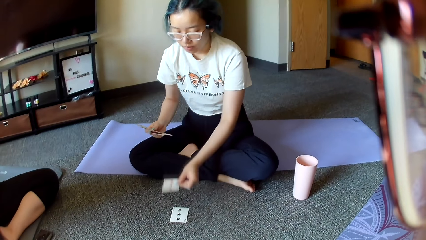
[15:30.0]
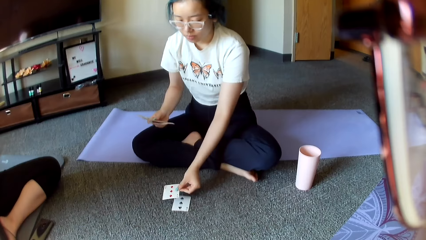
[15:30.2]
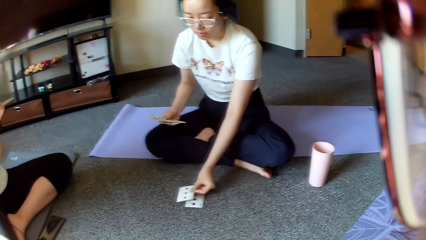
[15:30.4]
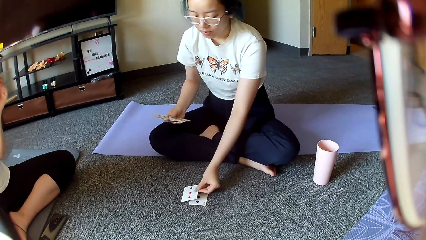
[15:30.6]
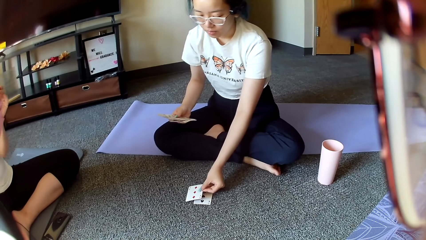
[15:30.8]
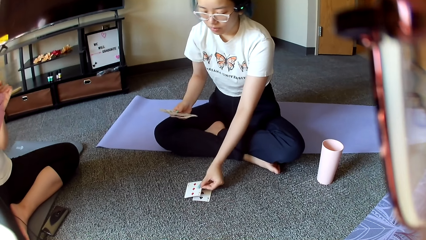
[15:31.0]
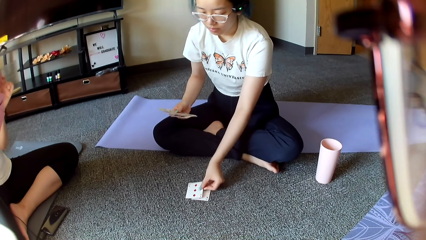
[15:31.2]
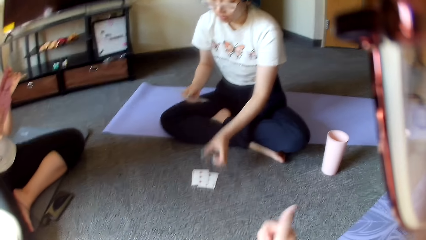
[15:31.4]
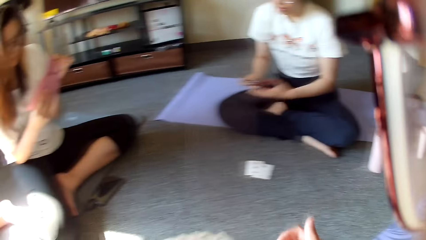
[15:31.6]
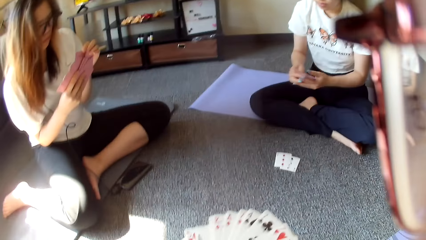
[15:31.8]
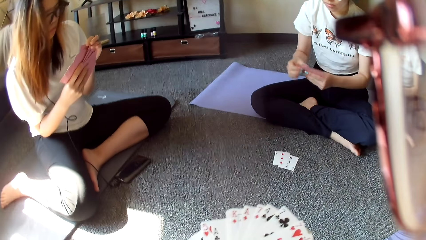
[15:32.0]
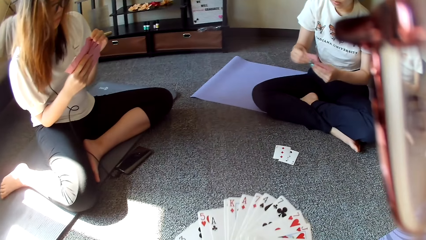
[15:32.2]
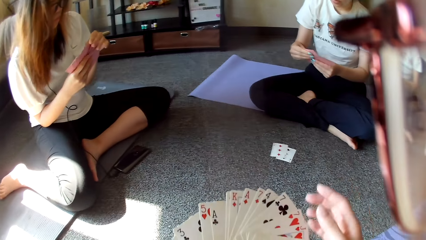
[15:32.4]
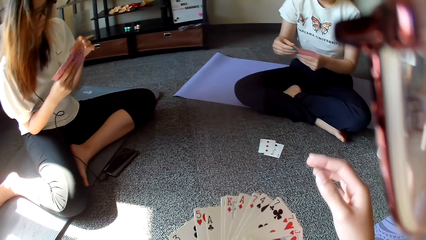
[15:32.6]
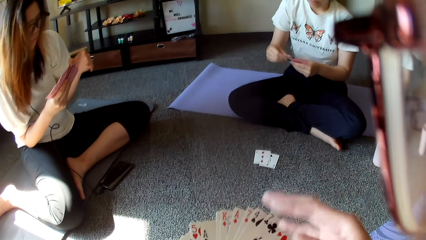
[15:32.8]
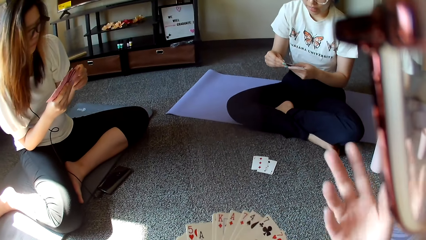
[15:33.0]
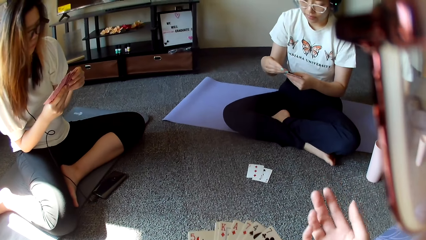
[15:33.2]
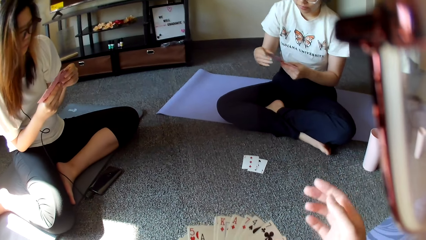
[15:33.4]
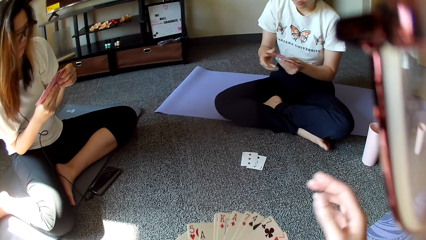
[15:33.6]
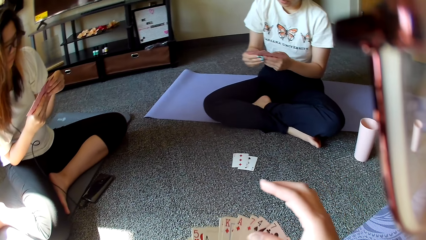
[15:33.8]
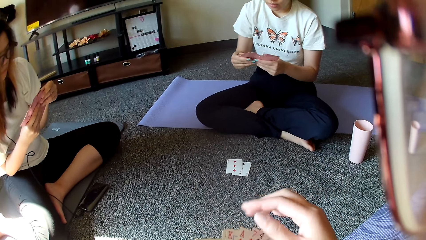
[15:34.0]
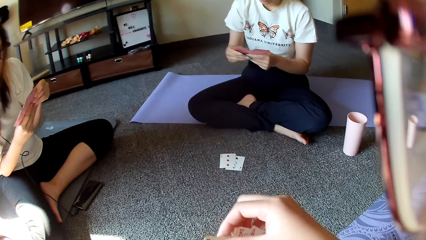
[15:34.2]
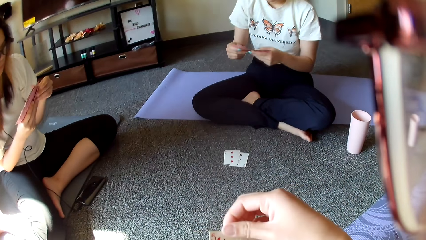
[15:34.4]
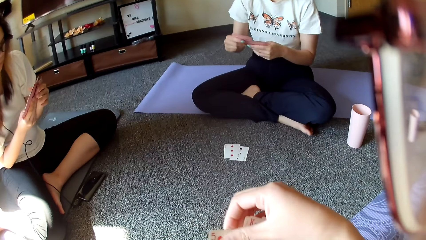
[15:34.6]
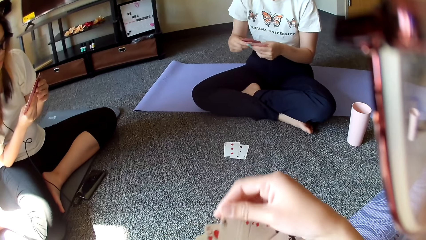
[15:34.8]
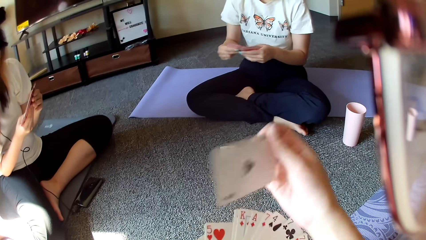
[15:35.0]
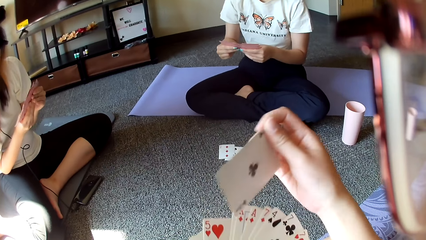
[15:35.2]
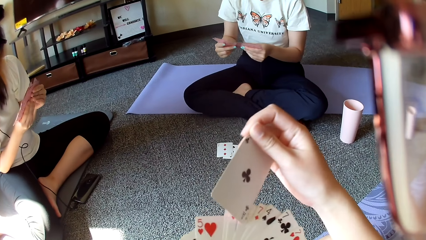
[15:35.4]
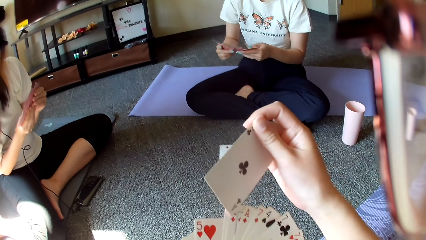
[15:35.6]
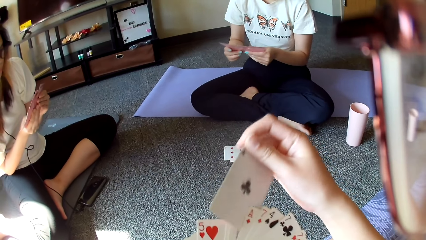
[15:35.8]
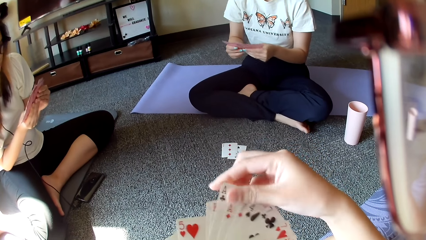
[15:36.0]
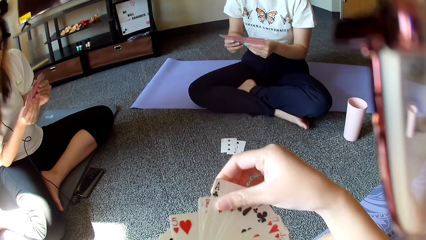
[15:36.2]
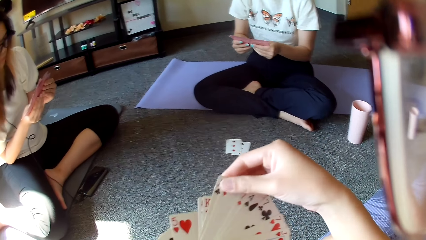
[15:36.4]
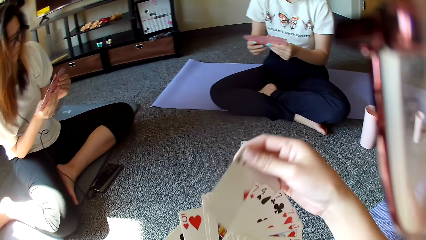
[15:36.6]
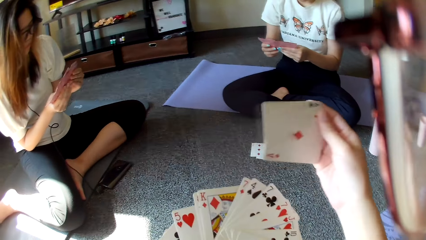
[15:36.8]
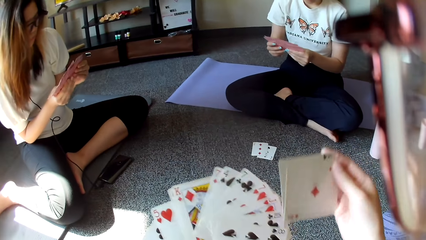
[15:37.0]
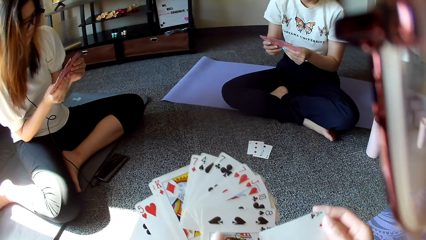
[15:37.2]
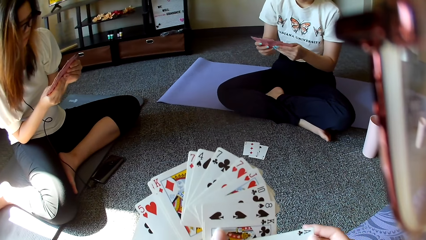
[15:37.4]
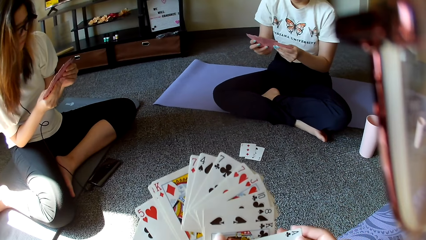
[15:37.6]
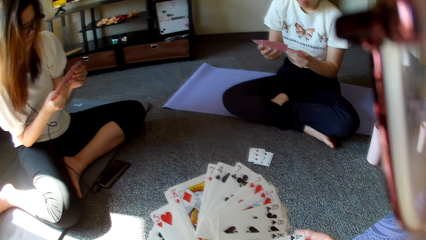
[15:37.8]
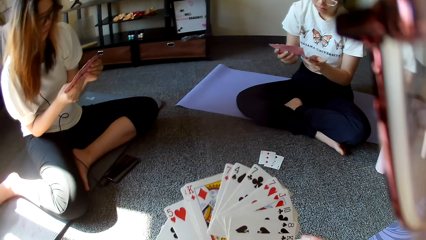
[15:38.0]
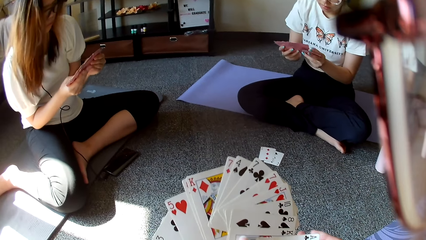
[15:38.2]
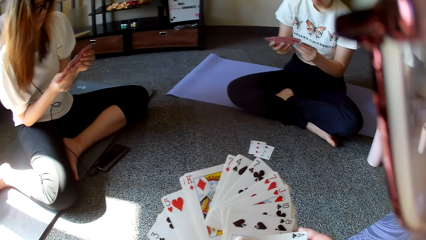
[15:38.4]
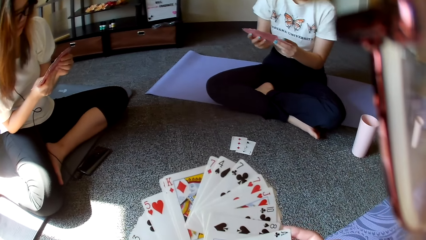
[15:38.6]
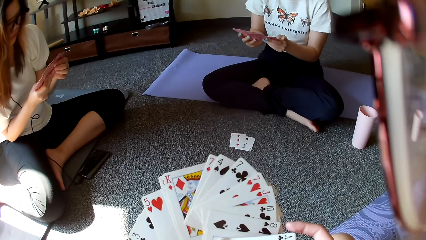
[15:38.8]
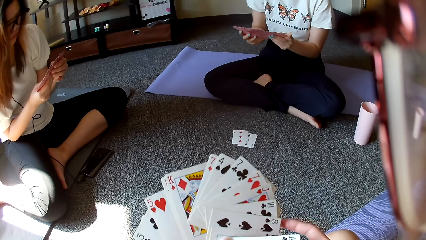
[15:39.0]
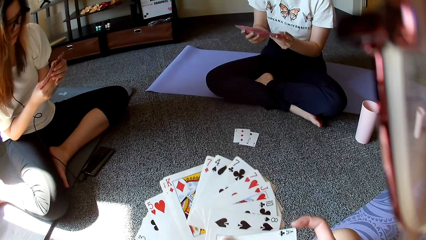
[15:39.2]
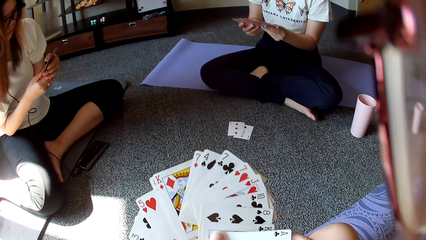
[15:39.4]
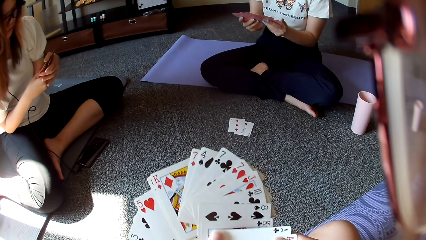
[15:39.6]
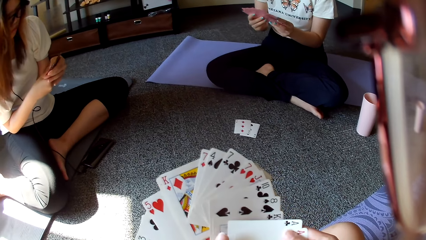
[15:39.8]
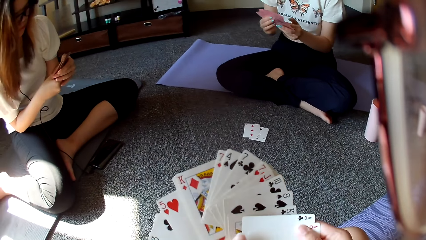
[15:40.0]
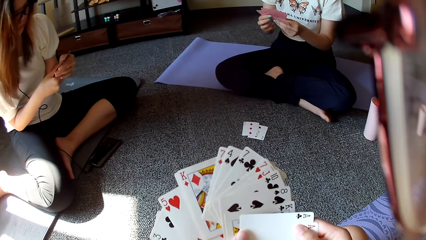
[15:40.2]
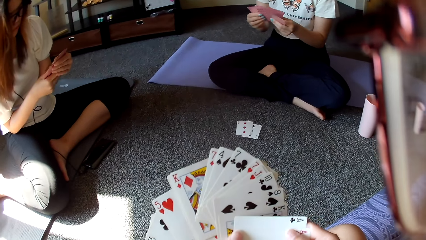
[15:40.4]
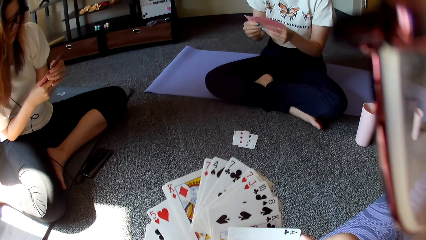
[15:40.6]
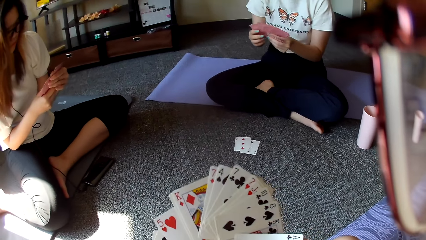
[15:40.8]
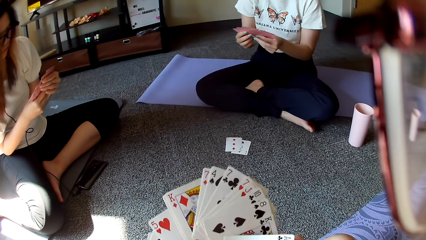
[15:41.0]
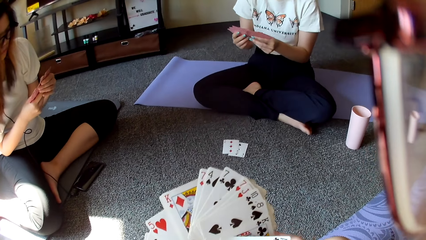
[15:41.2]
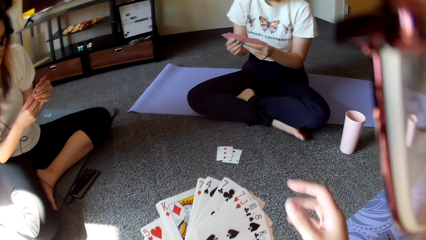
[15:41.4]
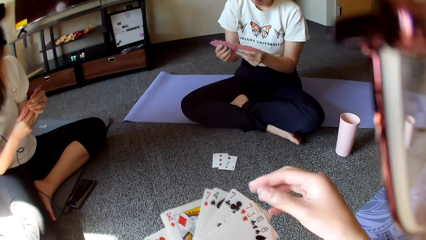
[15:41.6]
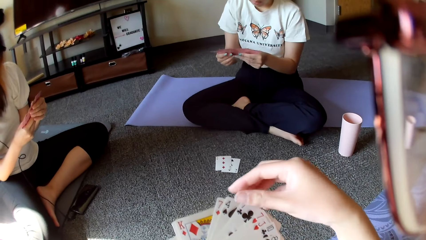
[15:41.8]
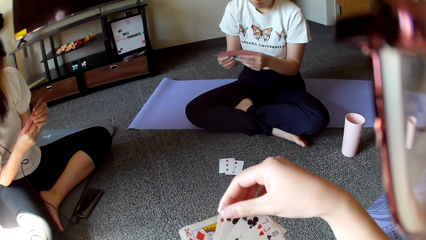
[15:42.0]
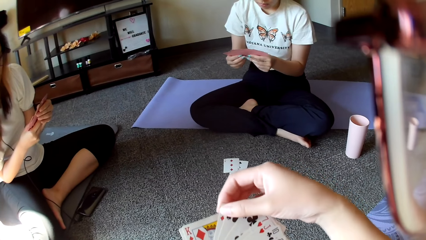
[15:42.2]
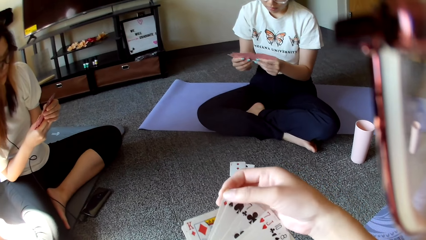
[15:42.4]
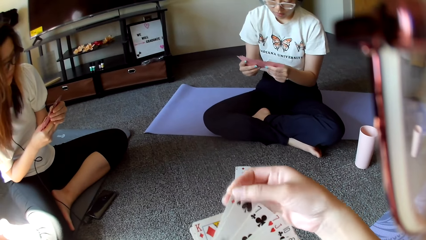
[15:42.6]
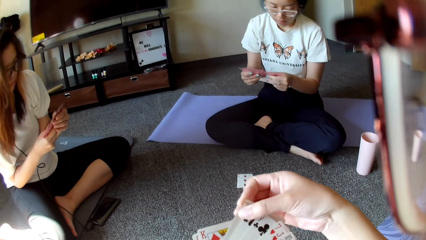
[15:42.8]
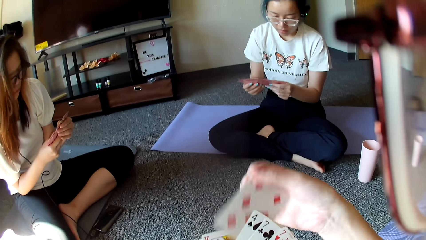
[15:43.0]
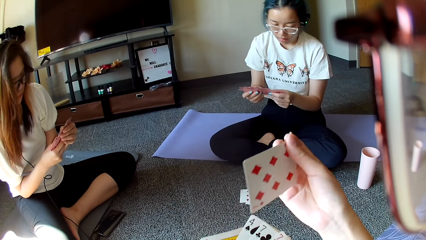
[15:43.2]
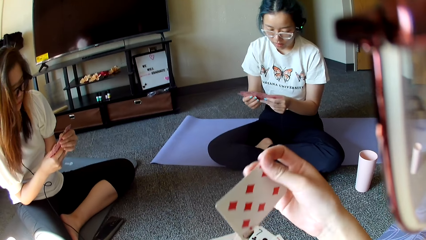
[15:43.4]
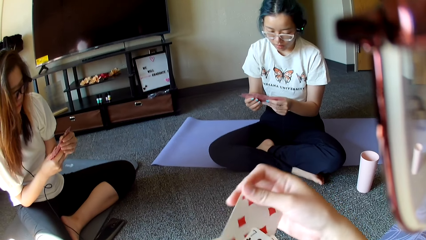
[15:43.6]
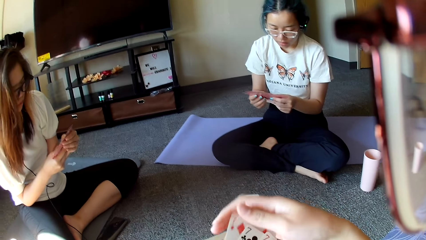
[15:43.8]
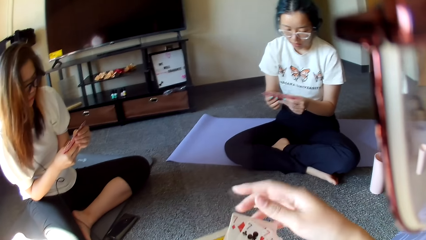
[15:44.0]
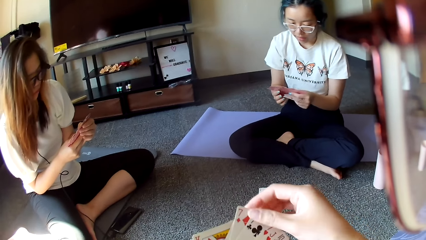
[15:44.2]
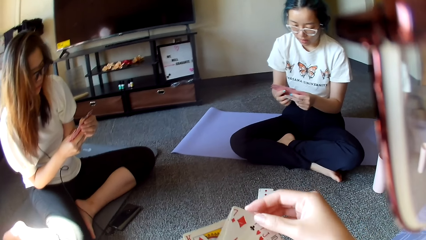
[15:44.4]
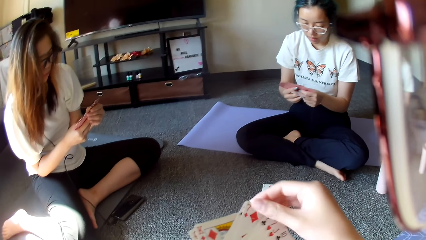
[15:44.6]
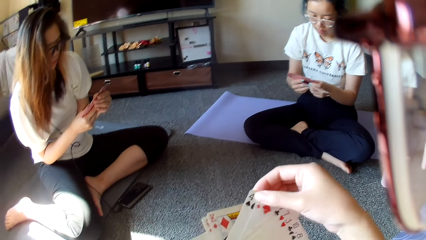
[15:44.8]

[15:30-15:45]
A person plays. The person puts the card down. The camera wearer shows hand signs and shuffles cards. The person shuffles cards.
